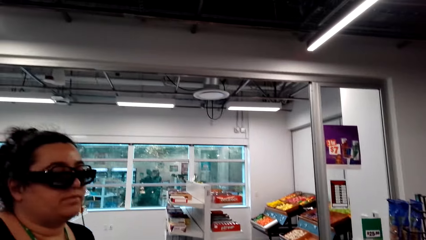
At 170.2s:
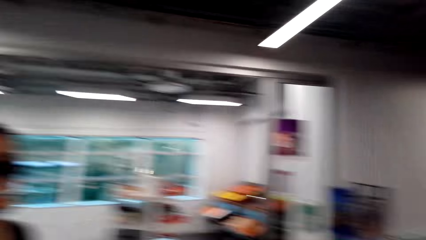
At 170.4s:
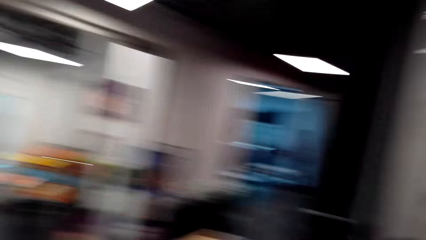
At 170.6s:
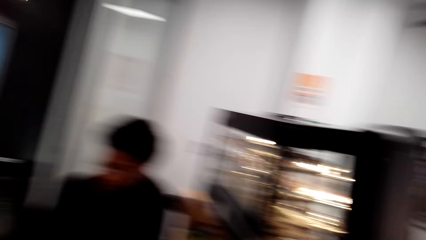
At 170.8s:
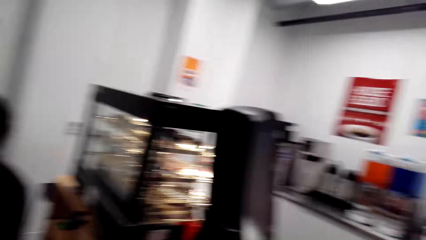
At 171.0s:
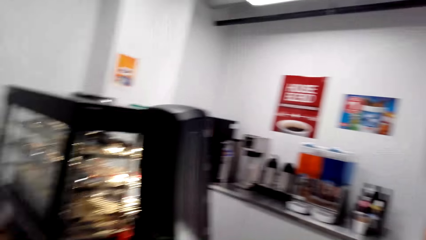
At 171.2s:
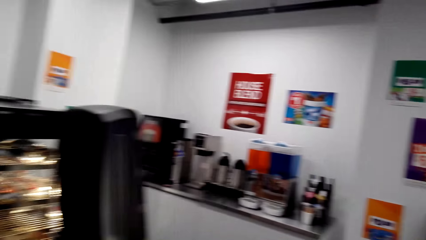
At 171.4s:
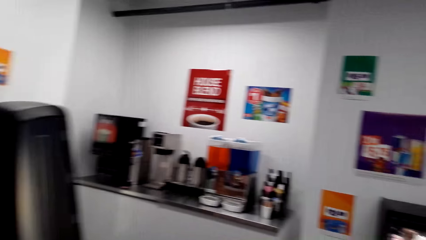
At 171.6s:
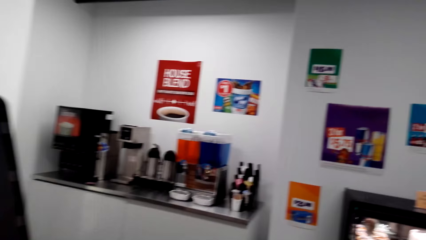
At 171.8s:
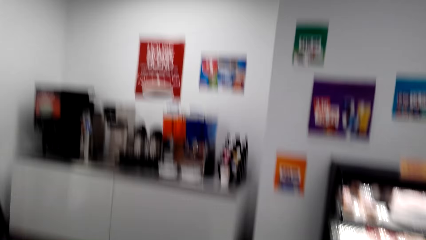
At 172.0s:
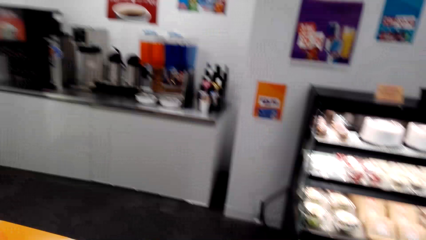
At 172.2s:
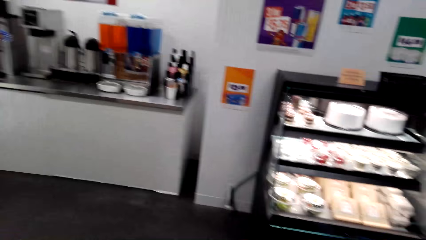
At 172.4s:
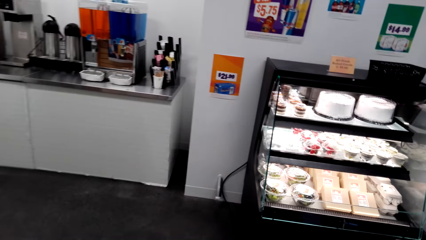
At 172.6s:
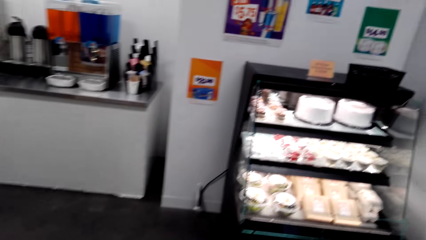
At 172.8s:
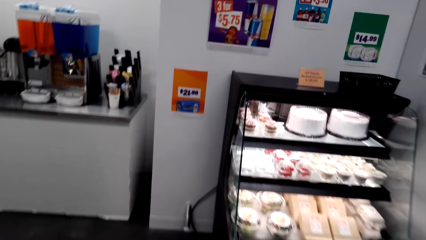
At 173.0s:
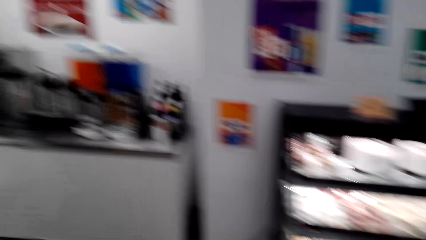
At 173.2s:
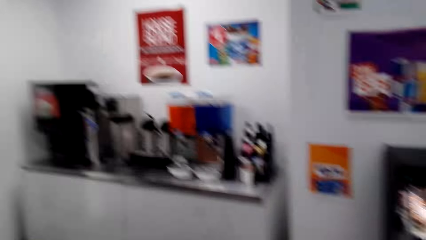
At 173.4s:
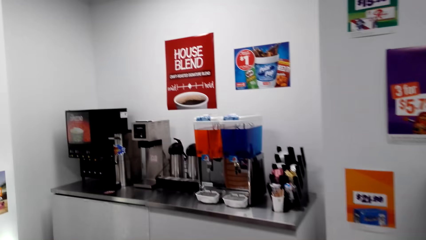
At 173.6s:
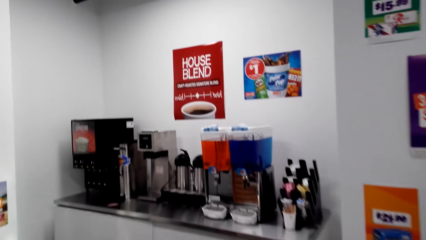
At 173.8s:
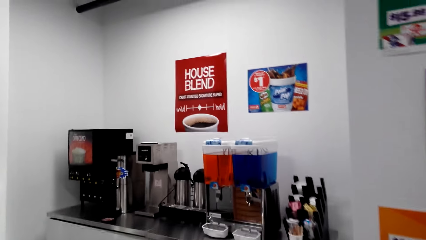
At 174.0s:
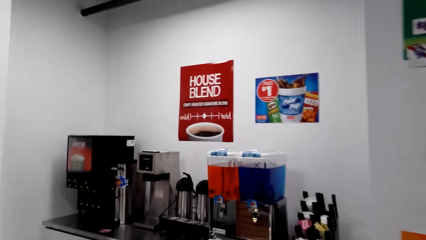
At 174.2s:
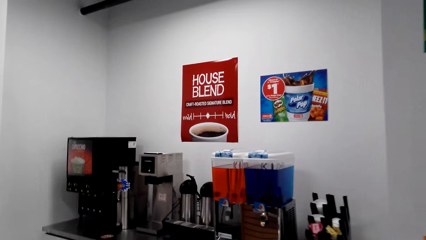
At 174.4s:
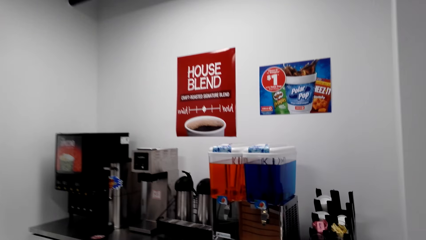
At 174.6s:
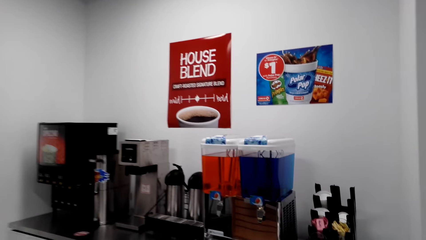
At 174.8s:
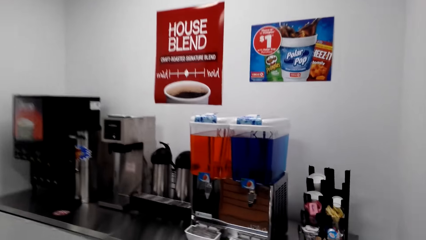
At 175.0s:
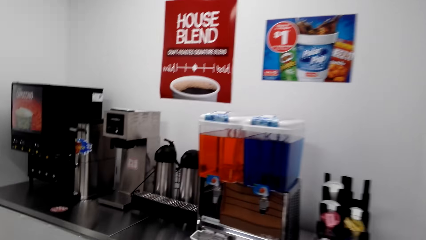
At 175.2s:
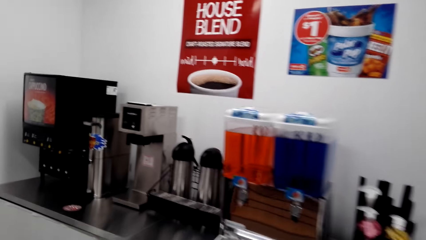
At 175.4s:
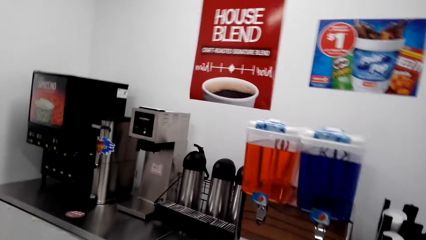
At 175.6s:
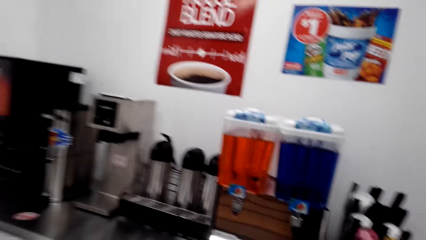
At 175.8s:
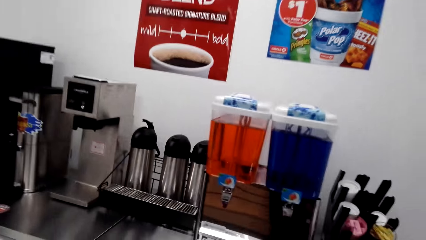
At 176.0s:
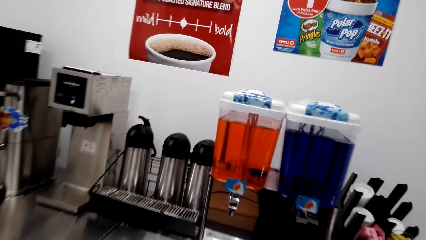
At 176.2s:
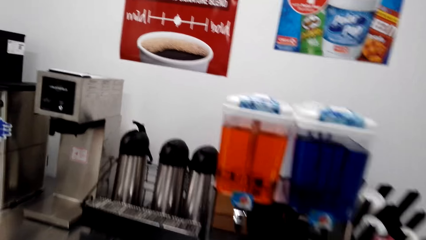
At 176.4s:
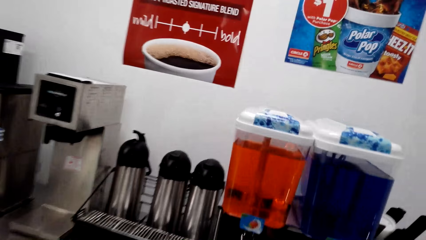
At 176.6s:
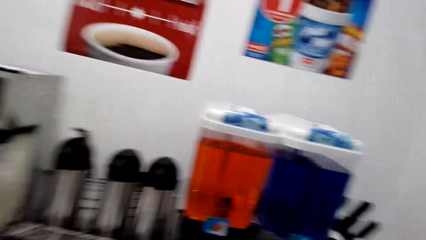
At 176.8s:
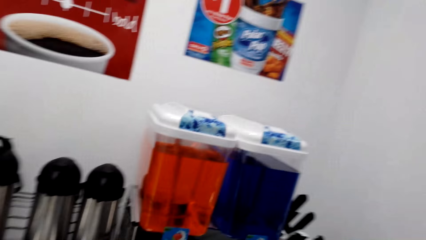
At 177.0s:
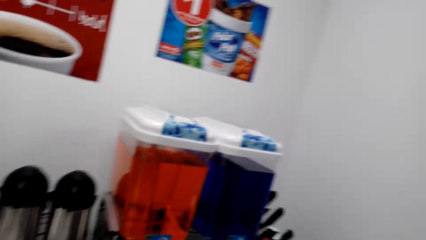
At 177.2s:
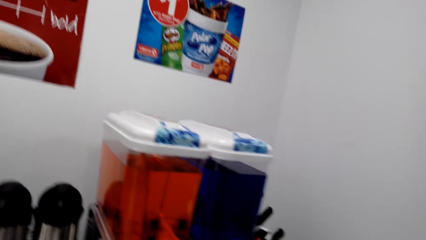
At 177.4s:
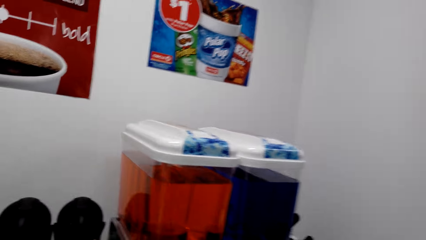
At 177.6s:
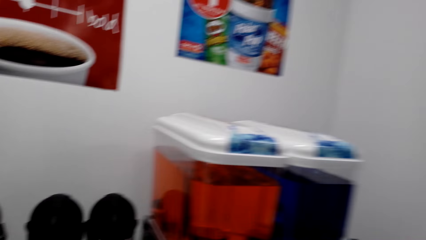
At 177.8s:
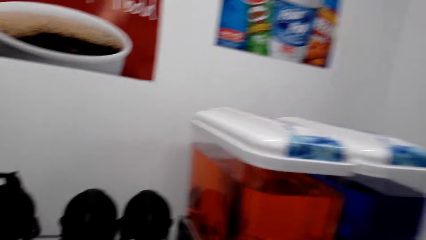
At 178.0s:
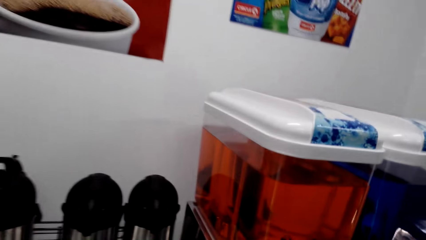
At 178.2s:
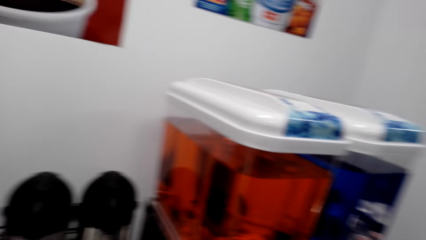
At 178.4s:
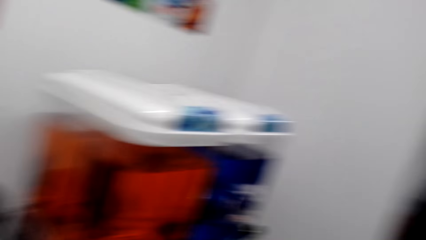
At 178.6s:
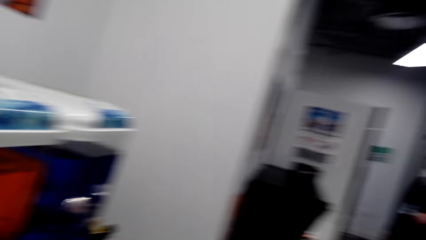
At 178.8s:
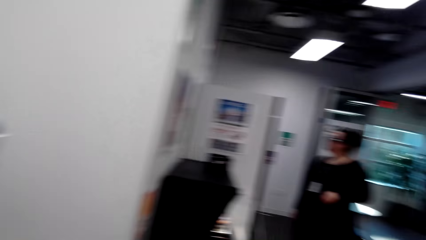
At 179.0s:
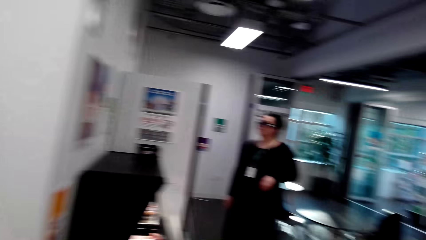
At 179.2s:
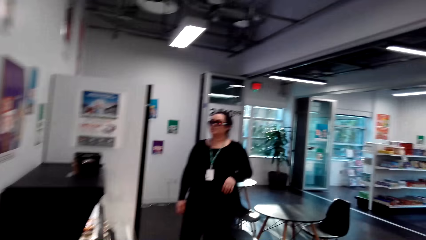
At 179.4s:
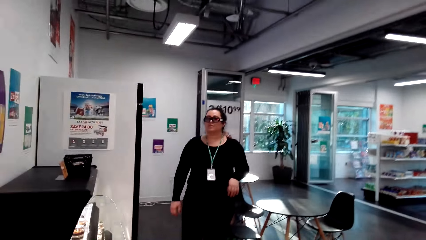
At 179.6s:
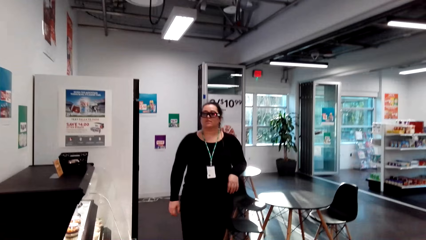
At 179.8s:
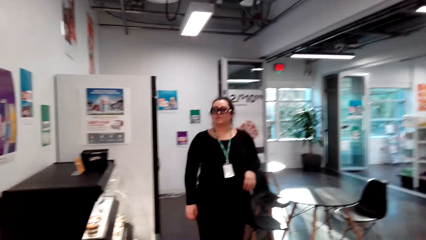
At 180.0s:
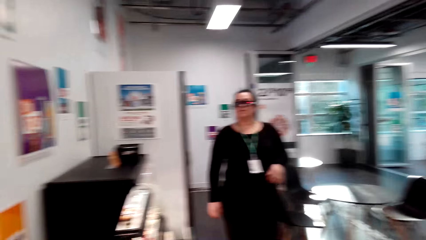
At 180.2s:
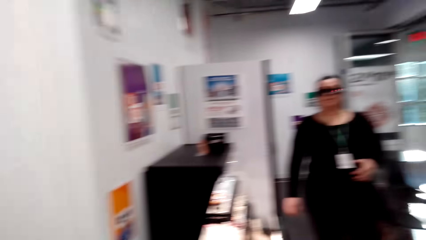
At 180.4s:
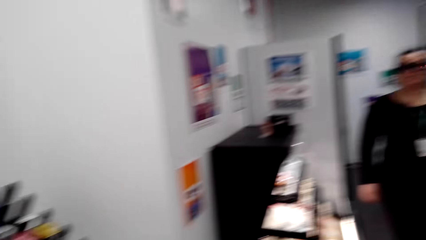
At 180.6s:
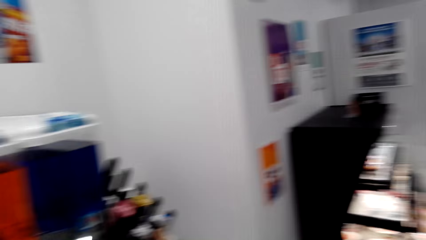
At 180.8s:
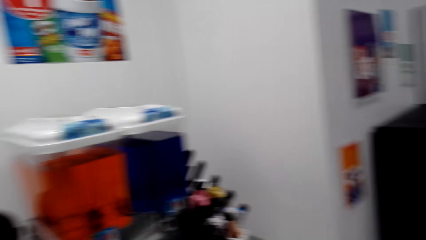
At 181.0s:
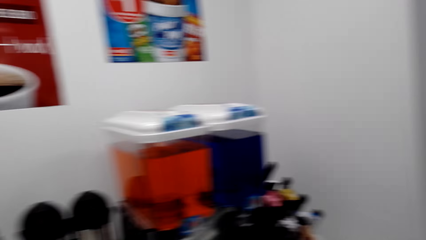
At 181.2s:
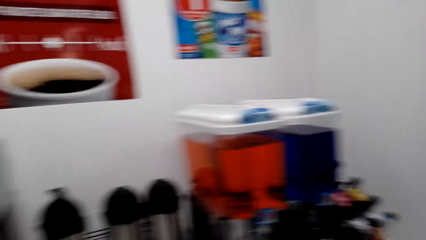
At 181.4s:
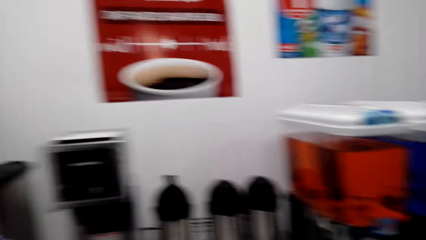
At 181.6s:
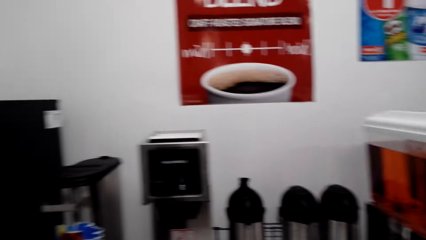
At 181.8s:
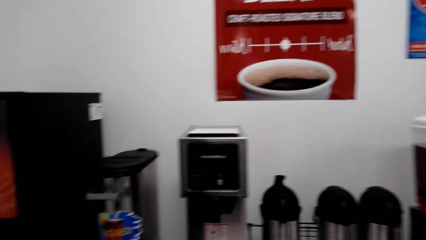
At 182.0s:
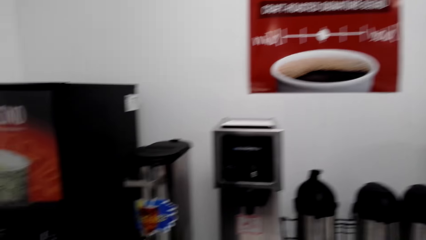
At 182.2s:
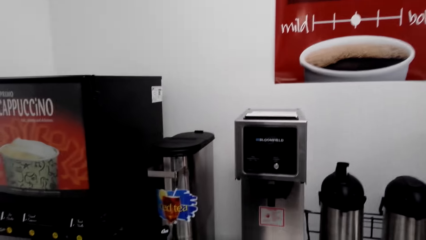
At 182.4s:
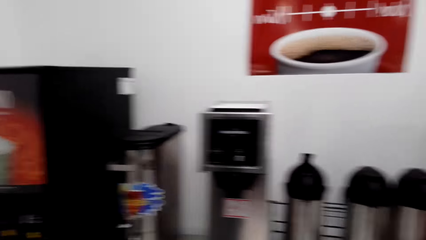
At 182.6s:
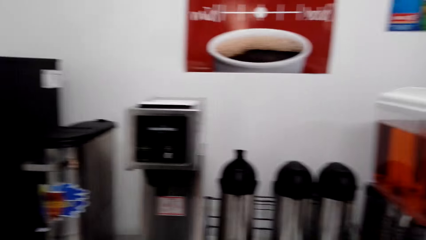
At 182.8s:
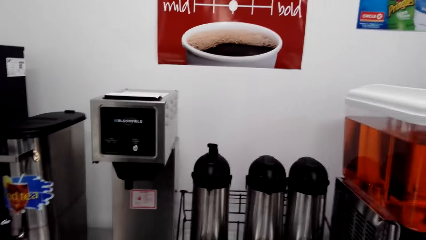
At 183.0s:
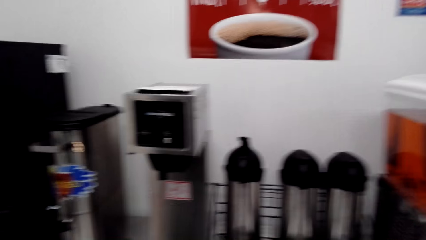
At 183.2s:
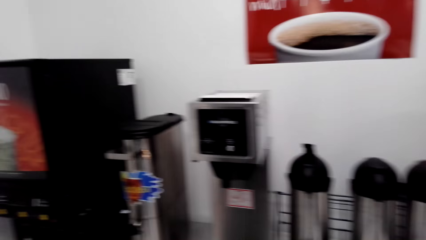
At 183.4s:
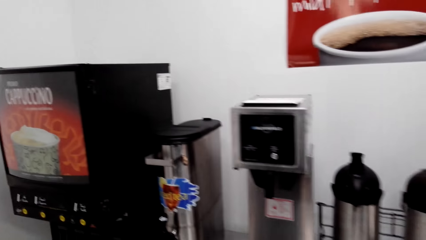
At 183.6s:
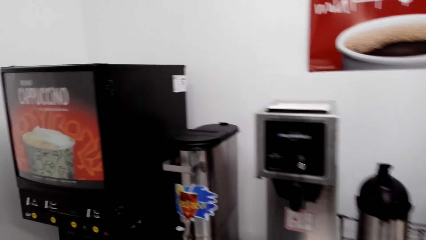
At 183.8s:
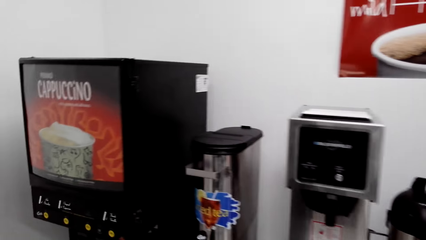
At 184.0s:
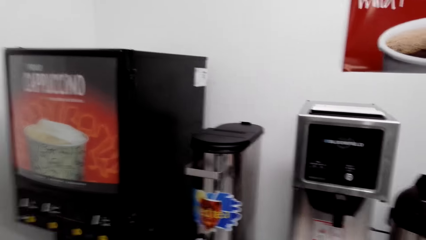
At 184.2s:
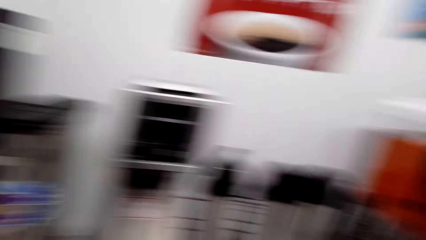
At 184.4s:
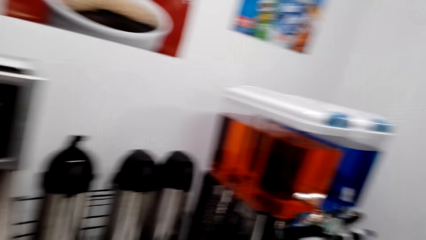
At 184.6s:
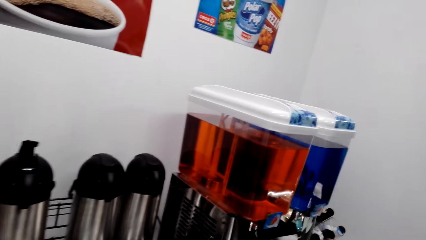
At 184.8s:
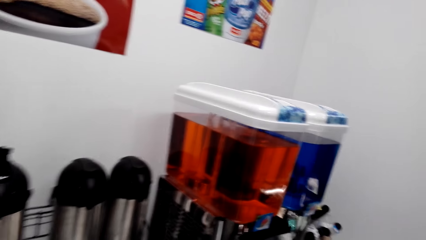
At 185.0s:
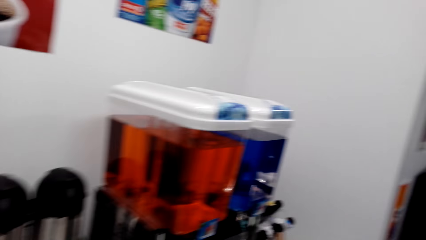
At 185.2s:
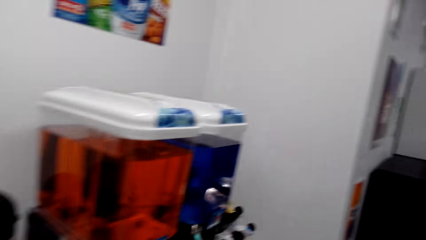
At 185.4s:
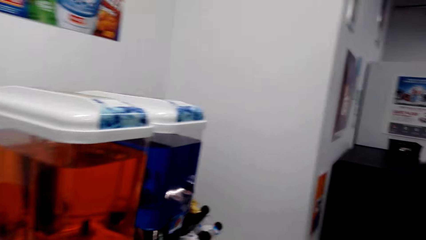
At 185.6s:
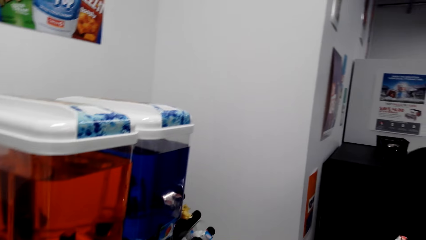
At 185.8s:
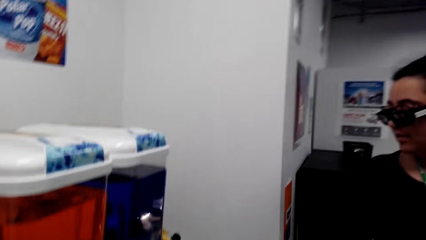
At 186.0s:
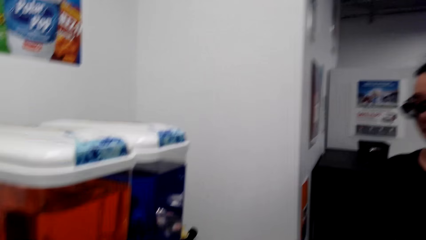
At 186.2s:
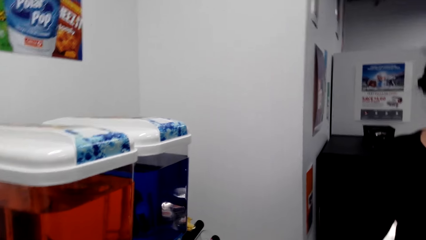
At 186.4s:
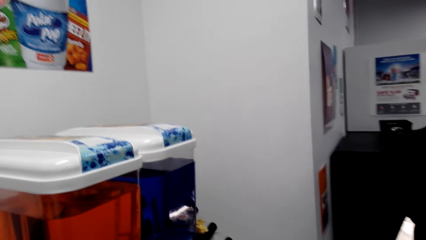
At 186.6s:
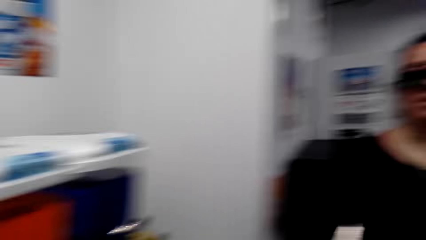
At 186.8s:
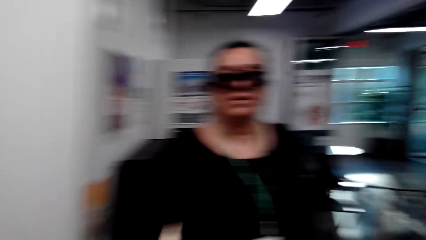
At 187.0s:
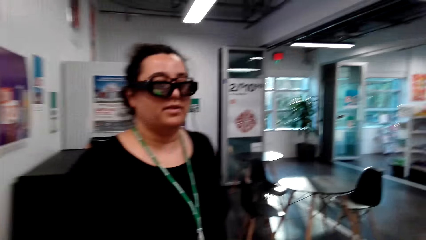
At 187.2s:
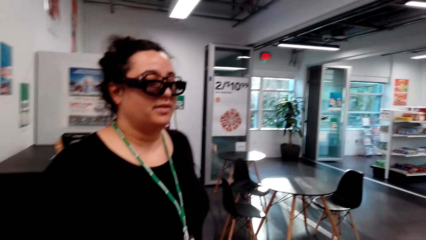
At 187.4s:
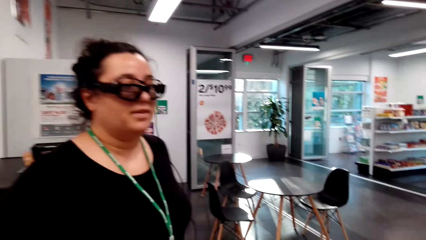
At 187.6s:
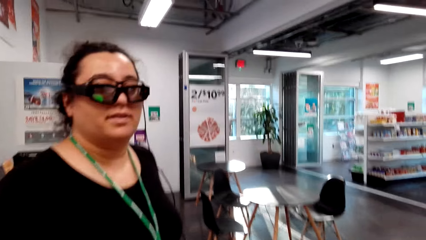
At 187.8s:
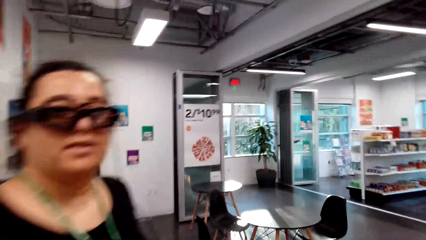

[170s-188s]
The camera wearer looks around the supermarket. A woman stands close to the camera wearer. A man looks at the counter. The camera wearer turns around, moves around the supermarket and looks around. The woman walks around. The camera wearer turns around and looks around the supermarket. The woman stands close to the camera wearer.
